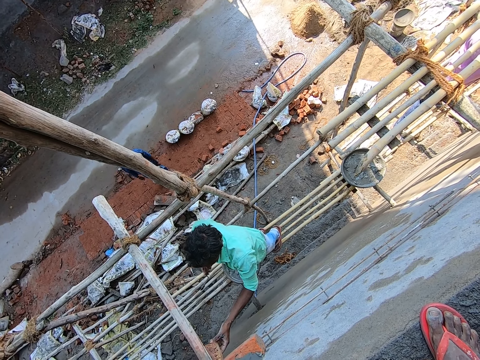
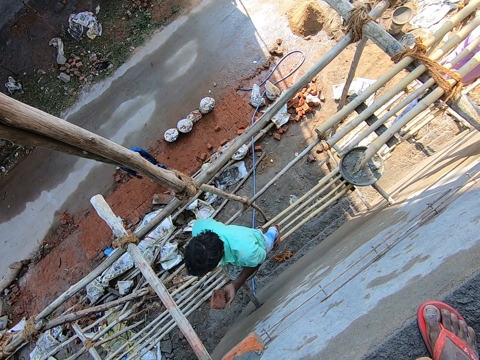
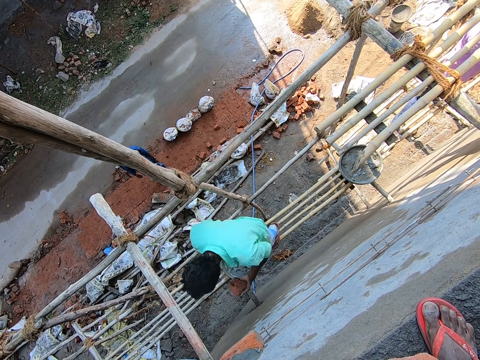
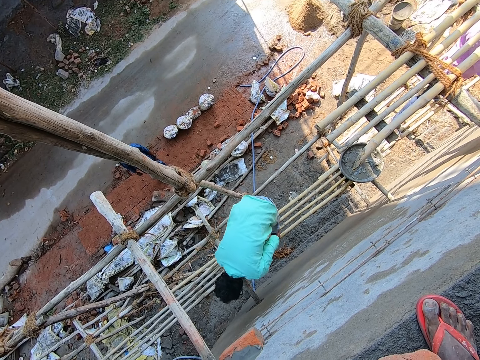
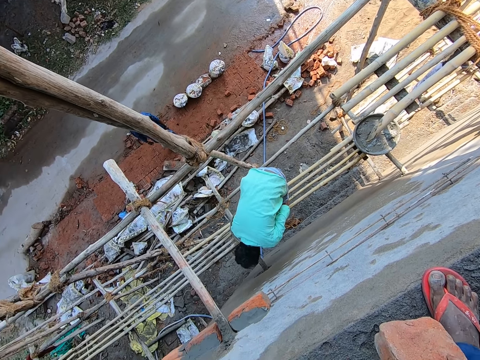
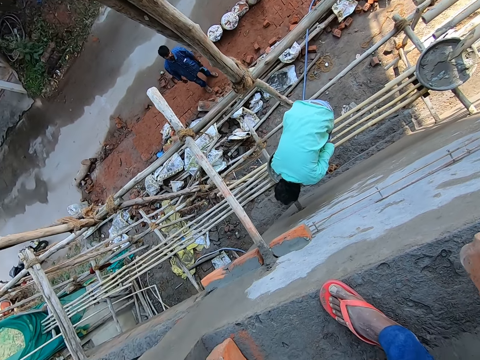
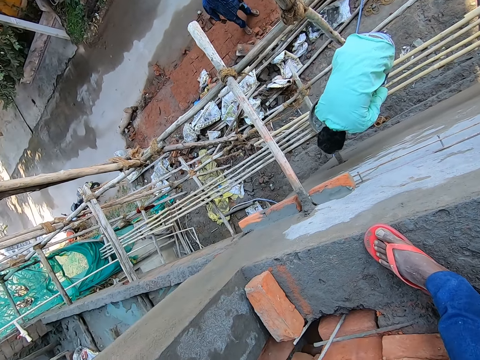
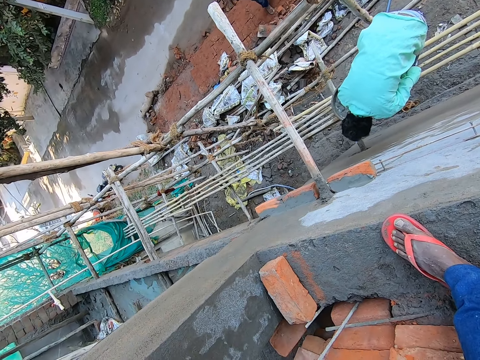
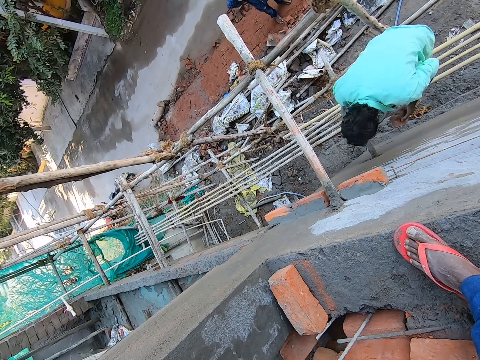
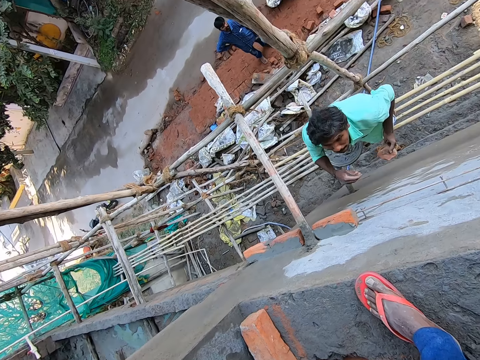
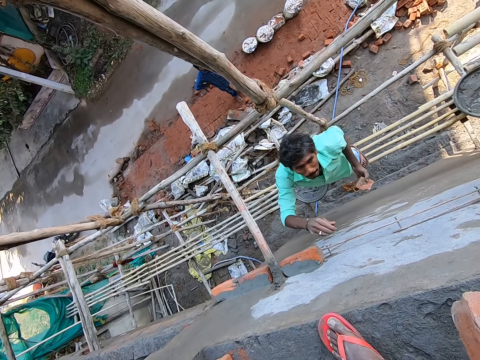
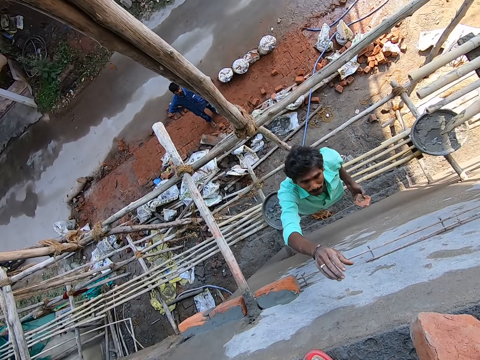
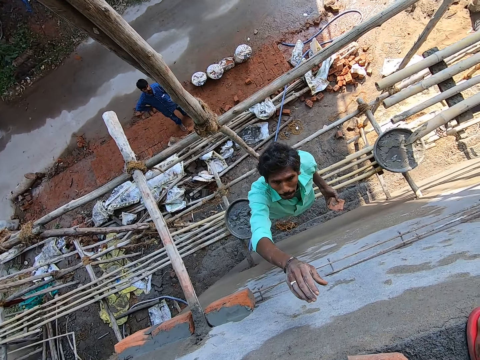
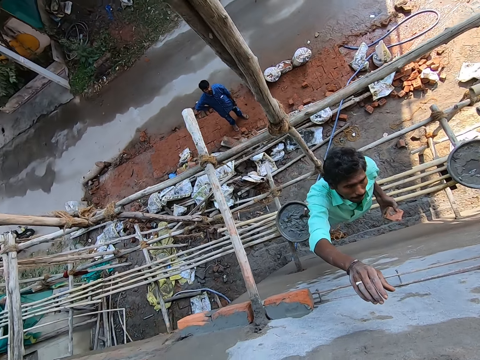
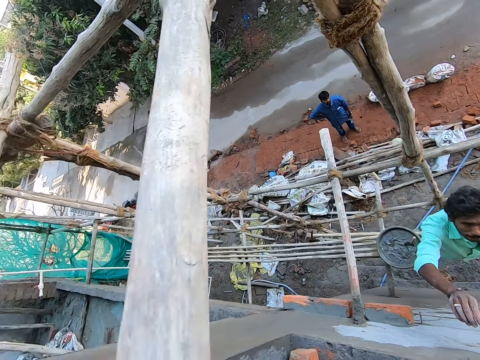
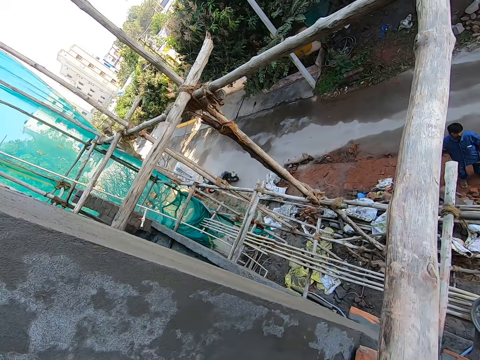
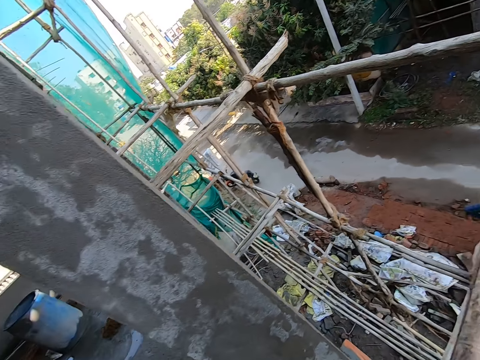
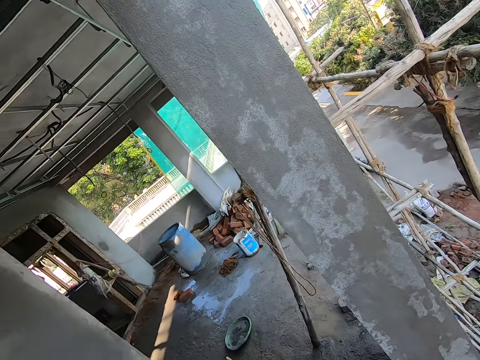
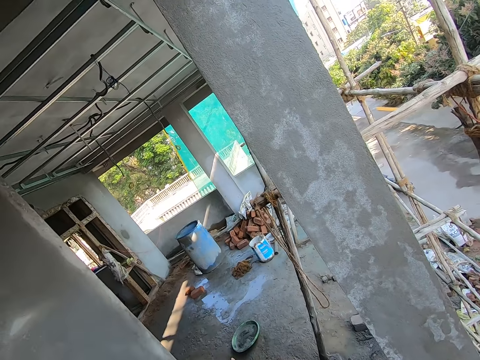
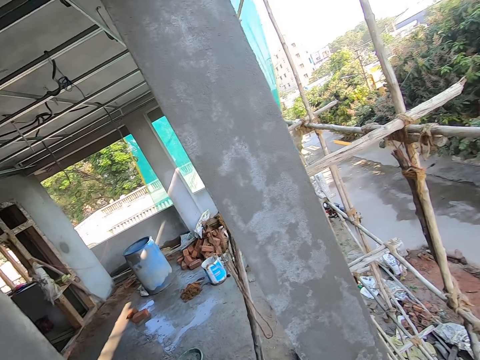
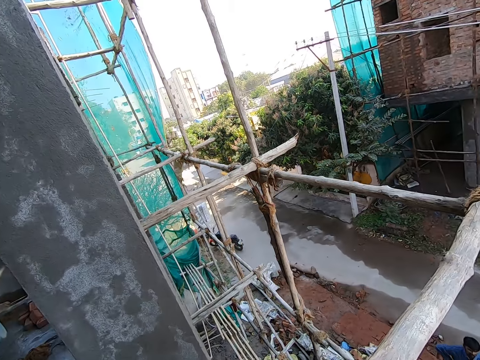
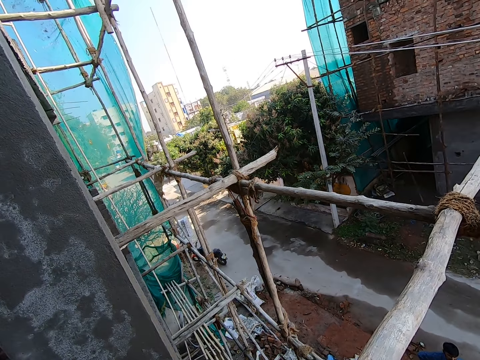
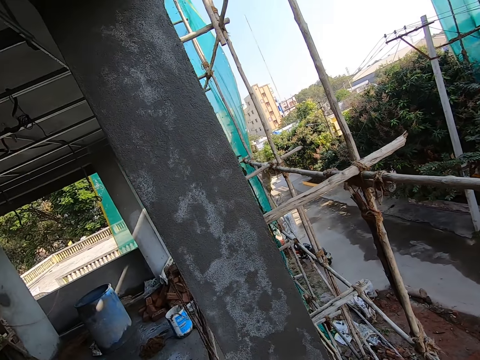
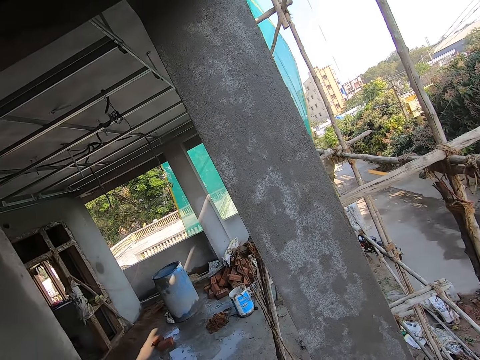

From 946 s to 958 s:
A man puts the trowel in the concrete. The camera wearer stares at the building.

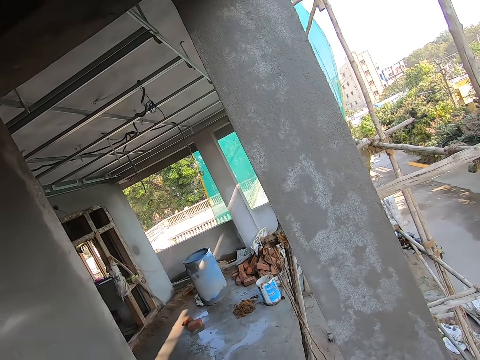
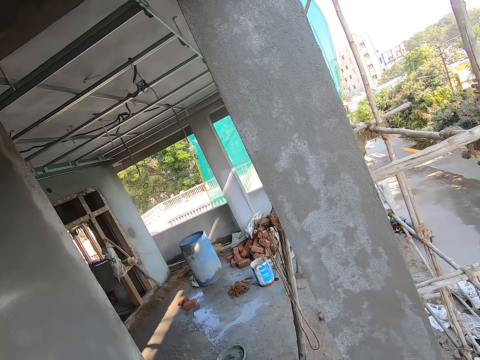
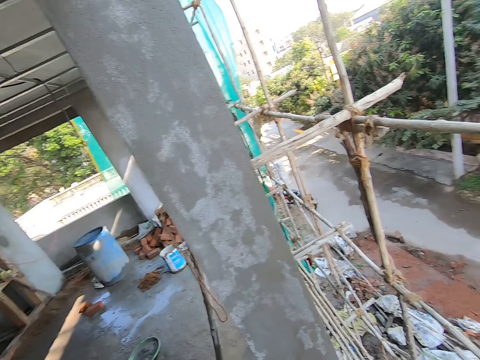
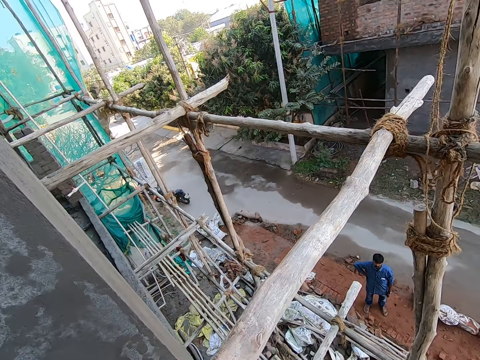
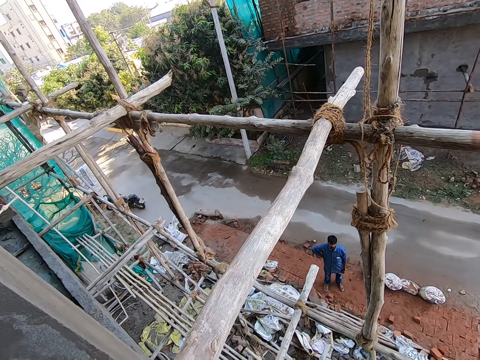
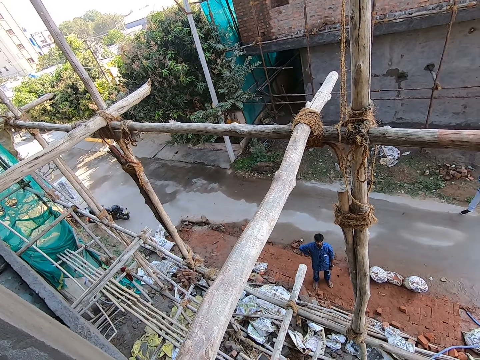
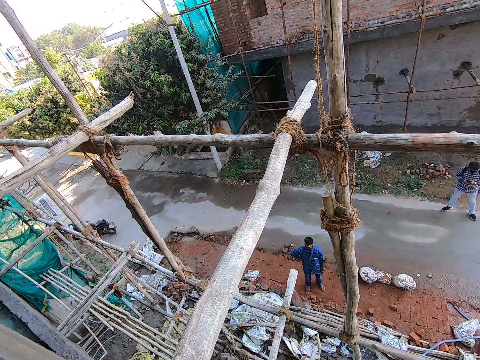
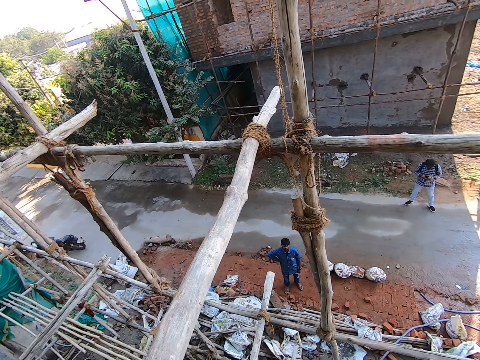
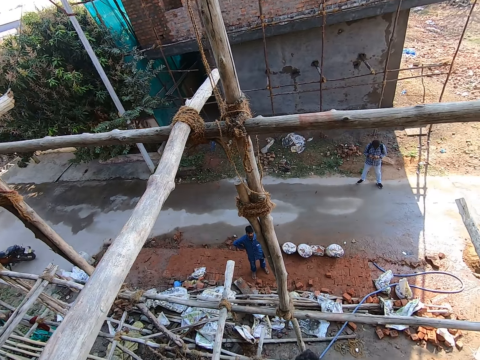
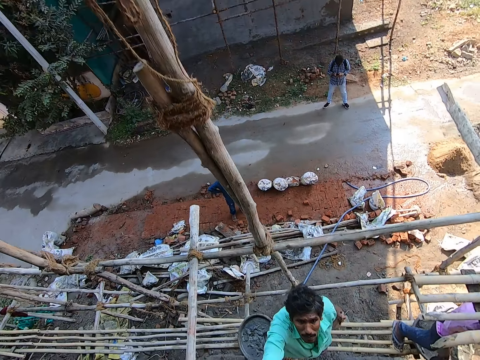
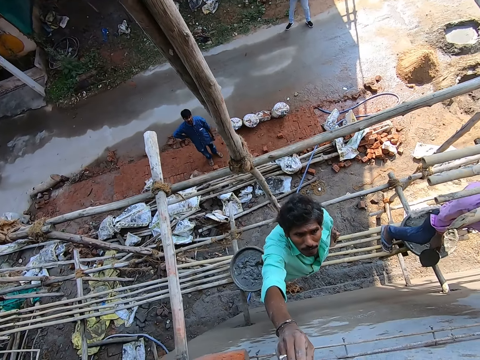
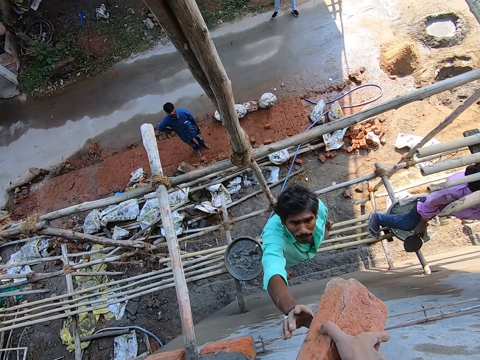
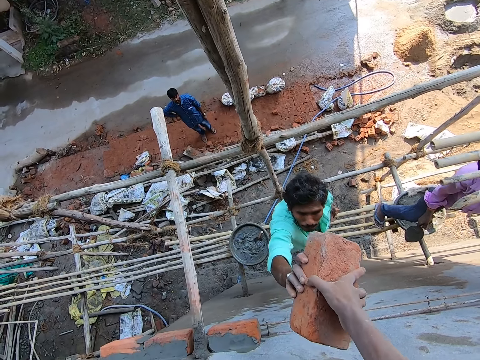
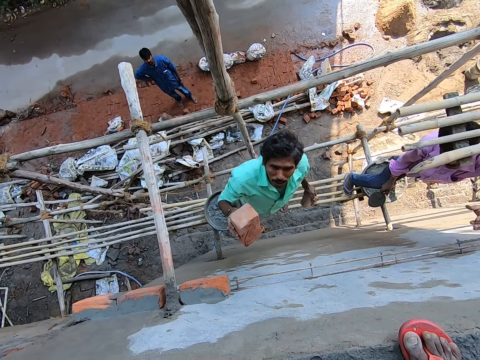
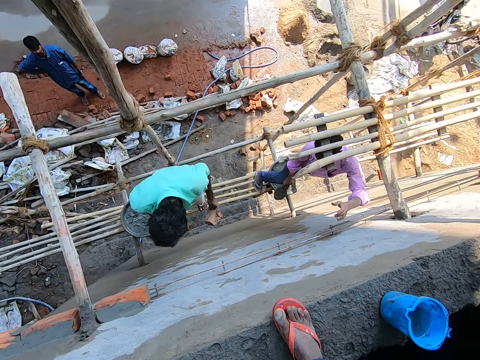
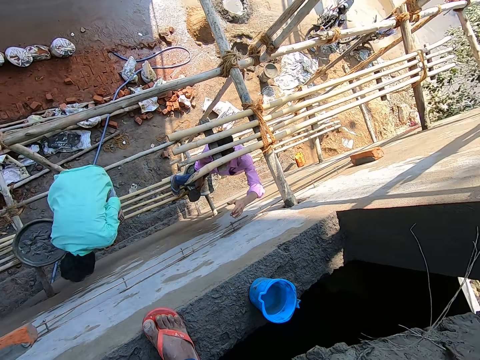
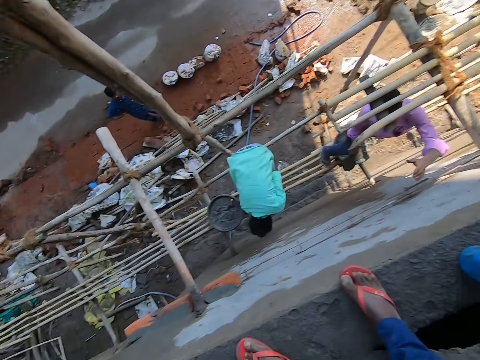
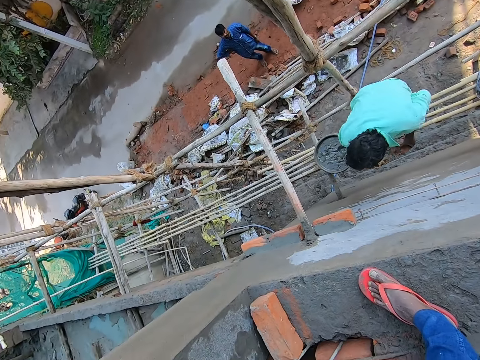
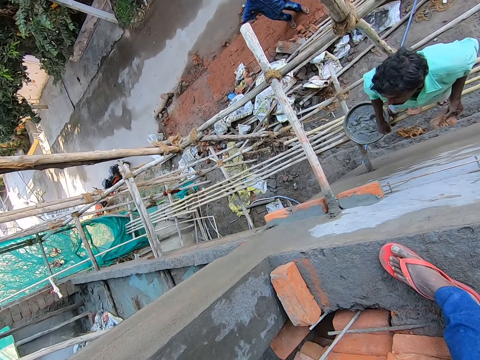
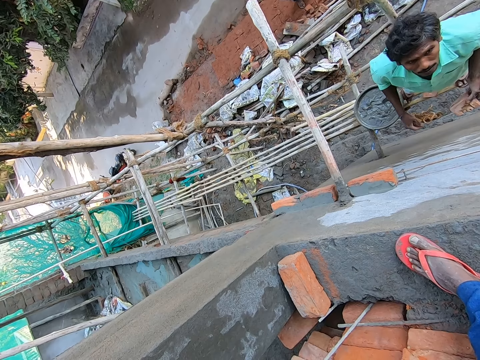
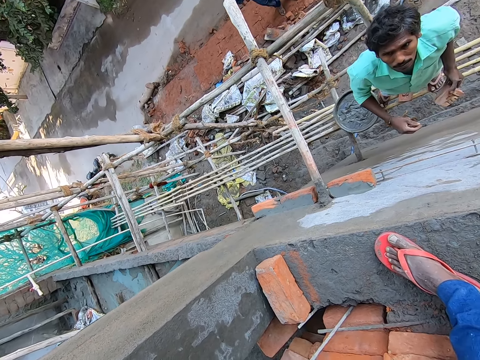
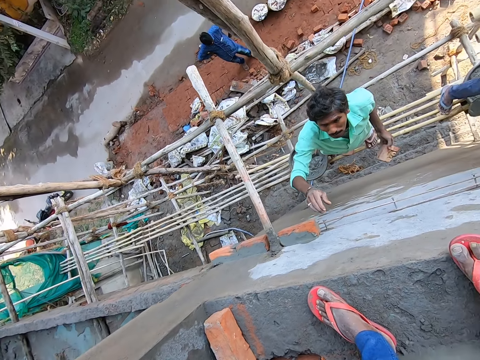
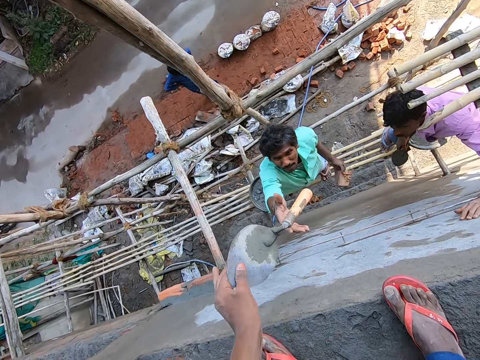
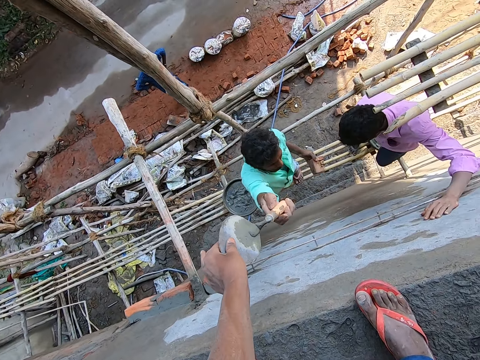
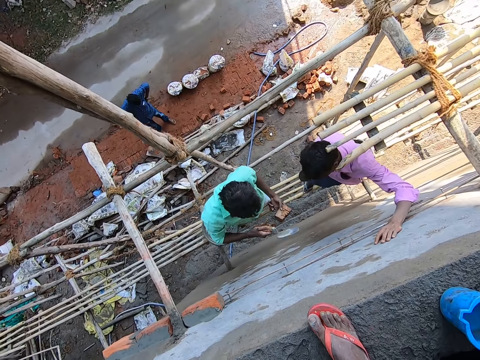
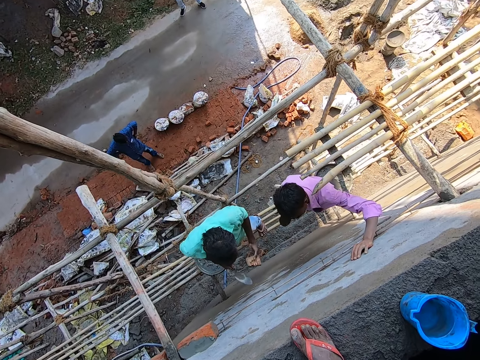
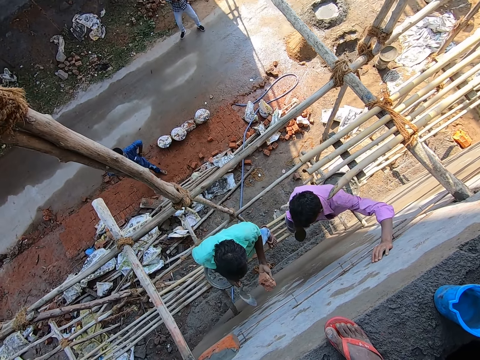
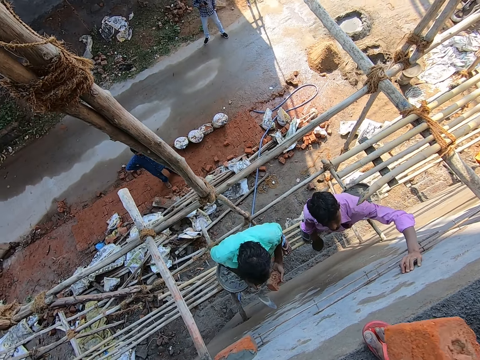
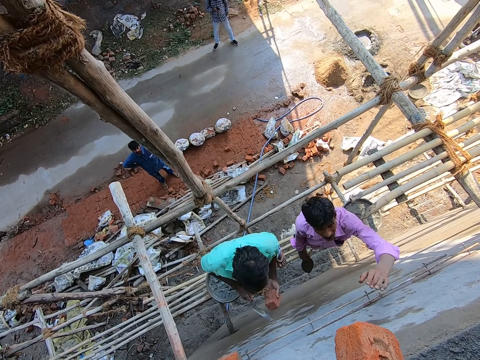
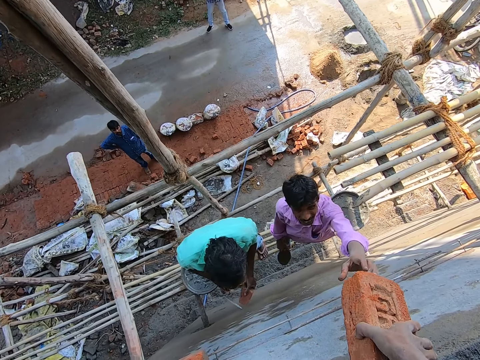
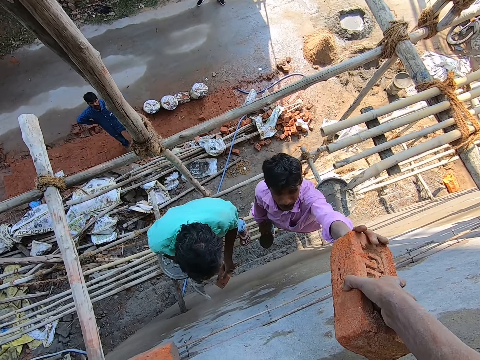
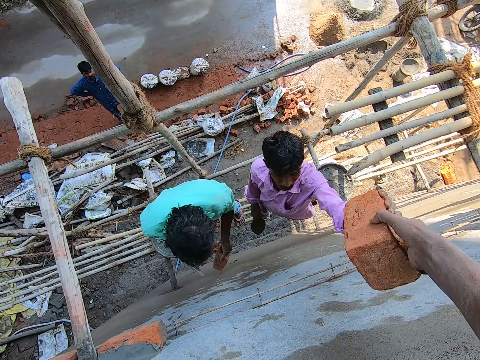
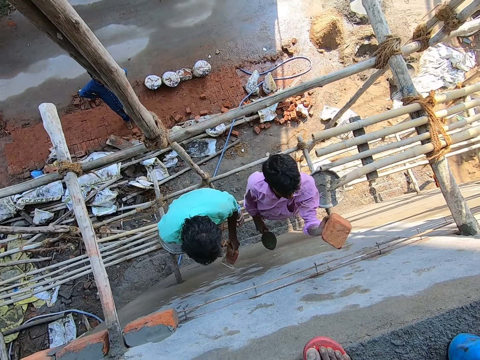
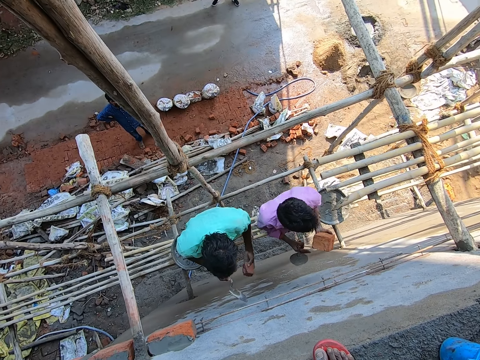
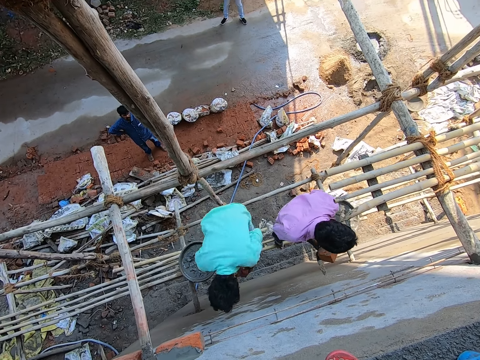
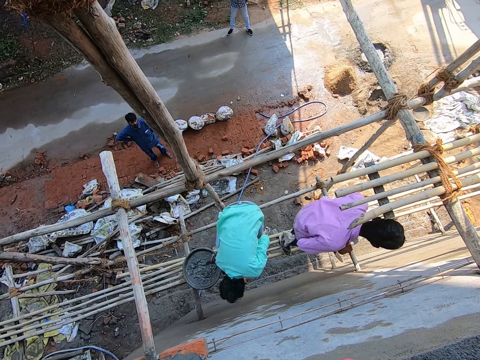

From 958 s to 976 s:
The camera wearer stares at the road. He passes the brick to a man with his right hand. The man puts the brick on the stand. The camera wearer passes the trowel to the man with his left hand. The man takes the trowel with the right hand. The camera wearer passes a brick to another man with his right hand. The other man takes the brick with the left hand.
